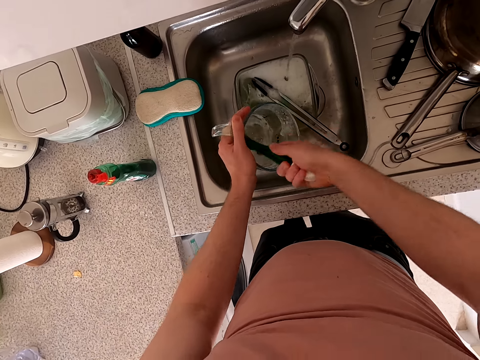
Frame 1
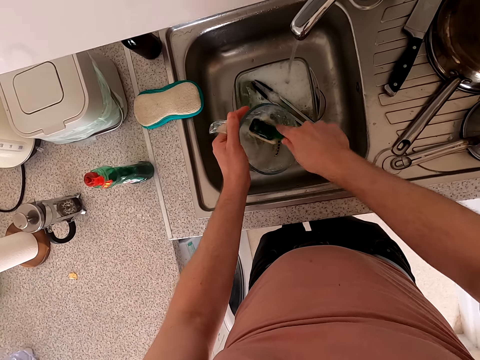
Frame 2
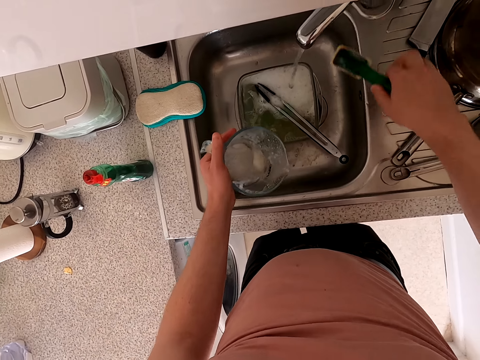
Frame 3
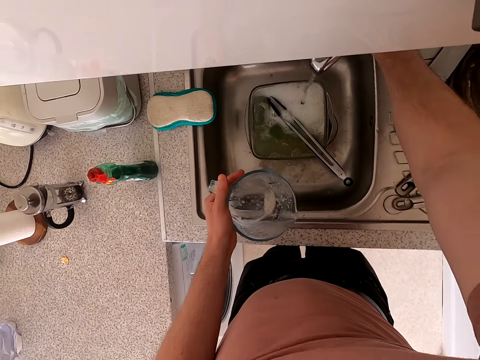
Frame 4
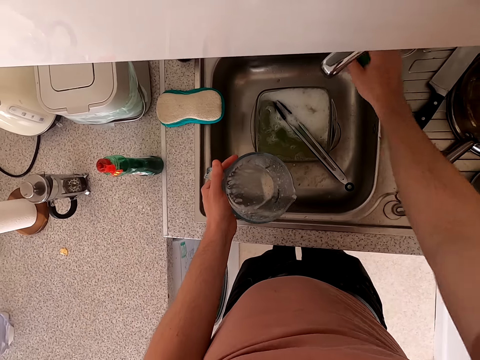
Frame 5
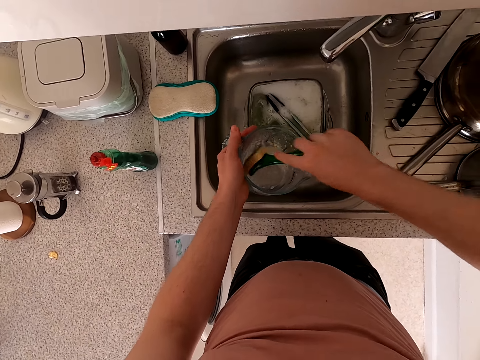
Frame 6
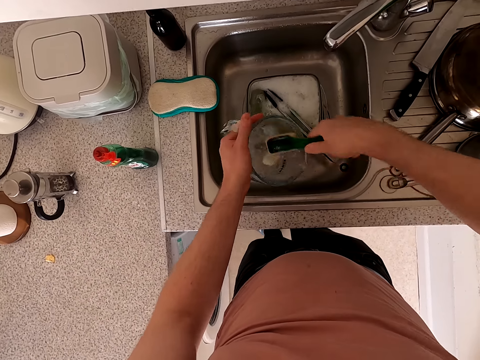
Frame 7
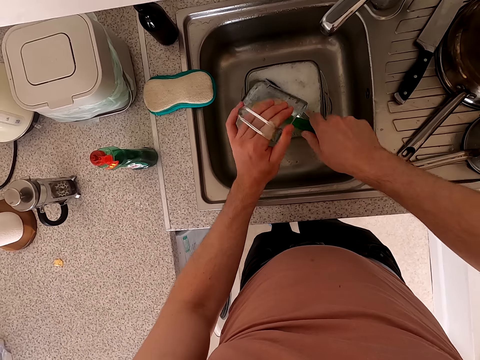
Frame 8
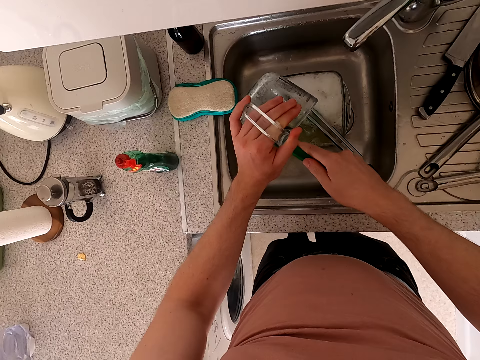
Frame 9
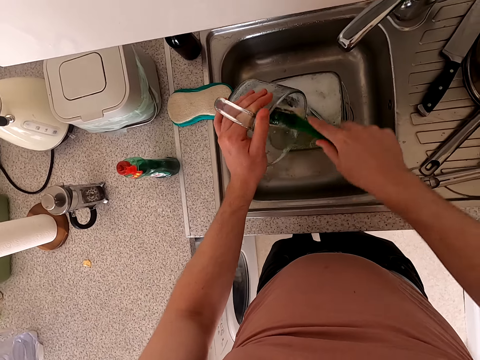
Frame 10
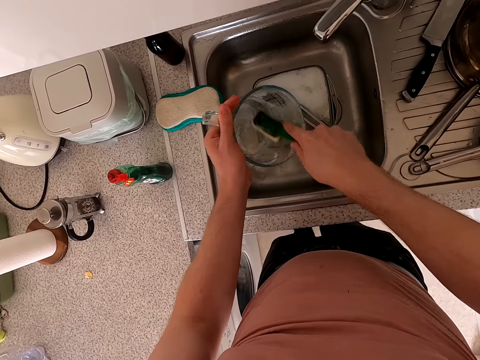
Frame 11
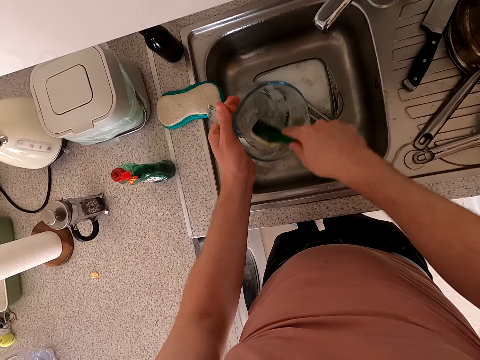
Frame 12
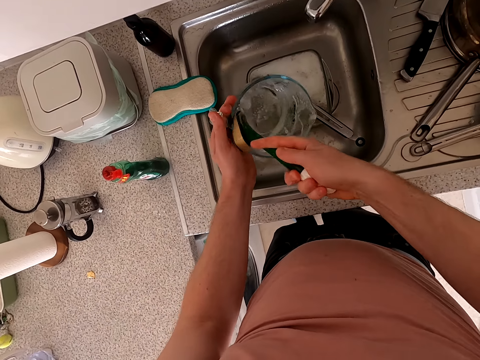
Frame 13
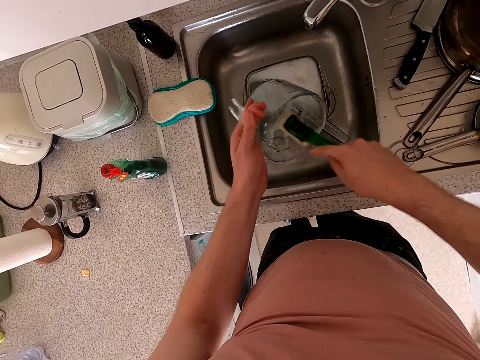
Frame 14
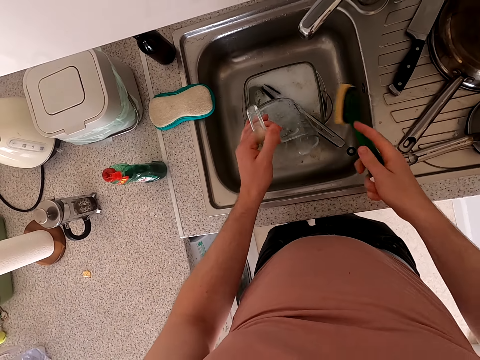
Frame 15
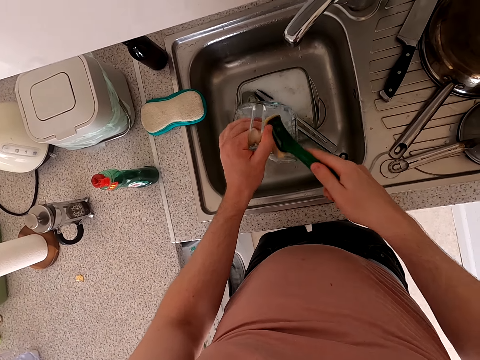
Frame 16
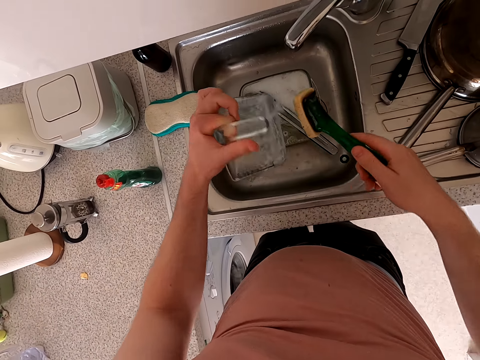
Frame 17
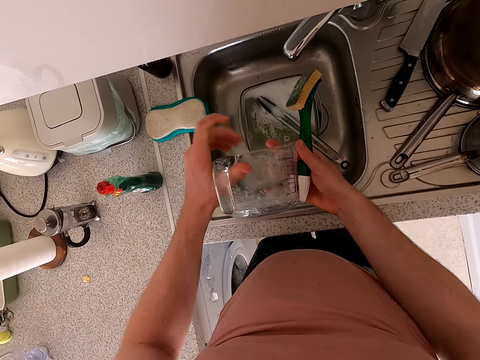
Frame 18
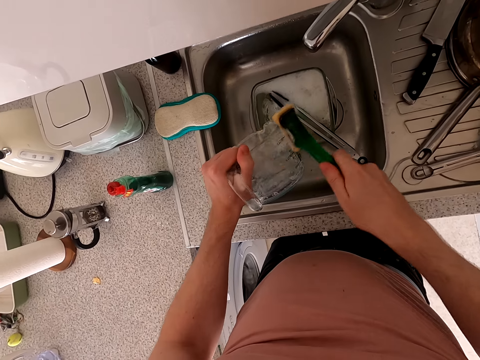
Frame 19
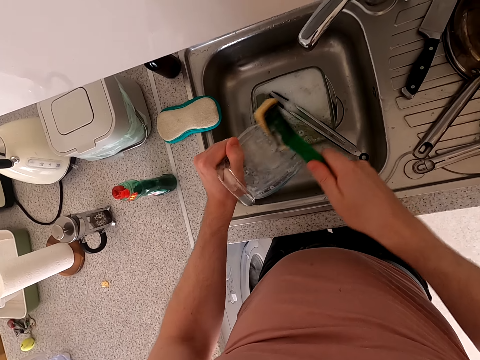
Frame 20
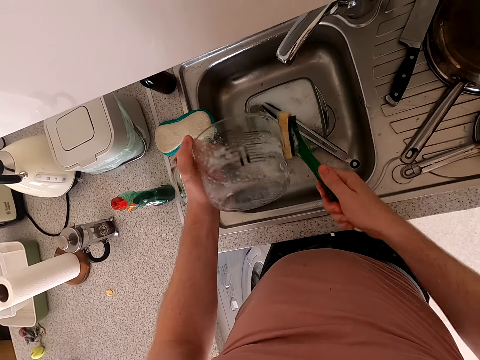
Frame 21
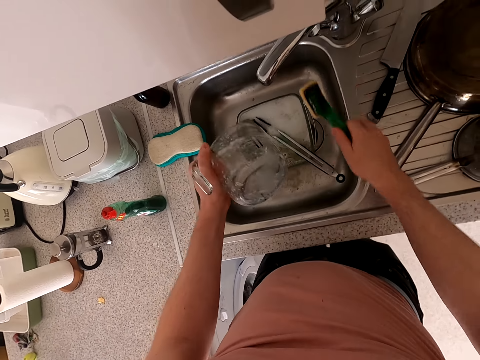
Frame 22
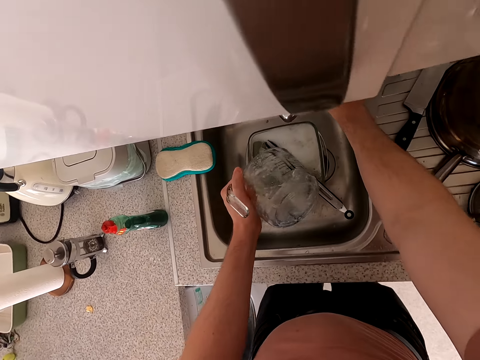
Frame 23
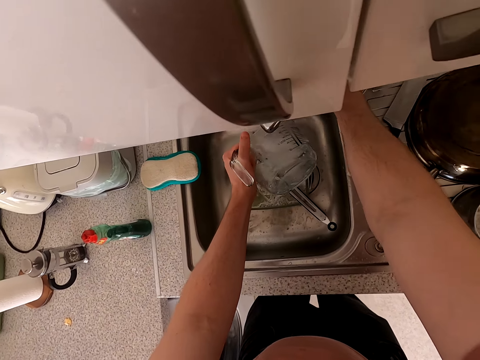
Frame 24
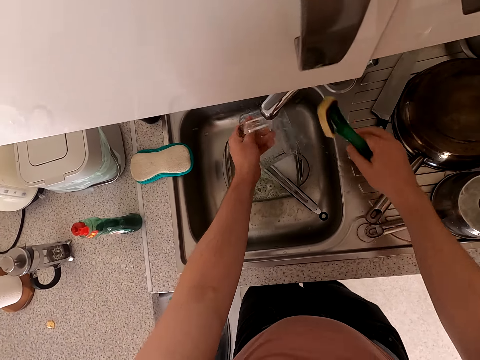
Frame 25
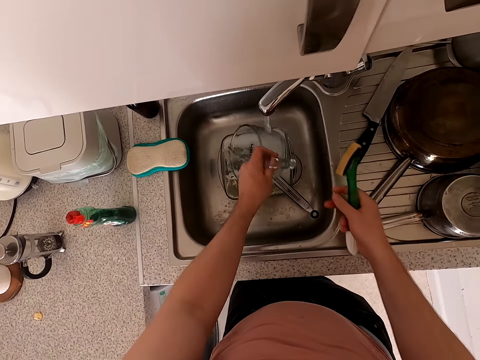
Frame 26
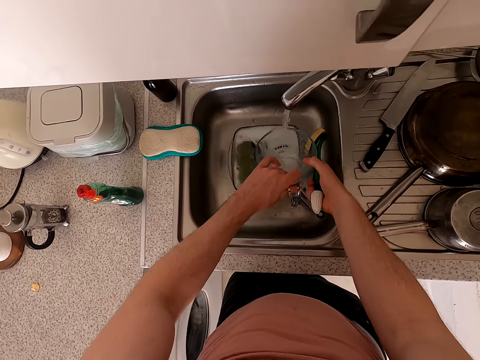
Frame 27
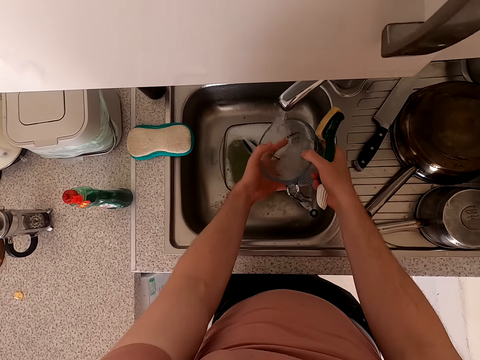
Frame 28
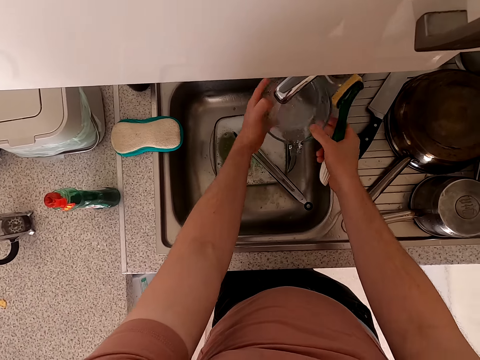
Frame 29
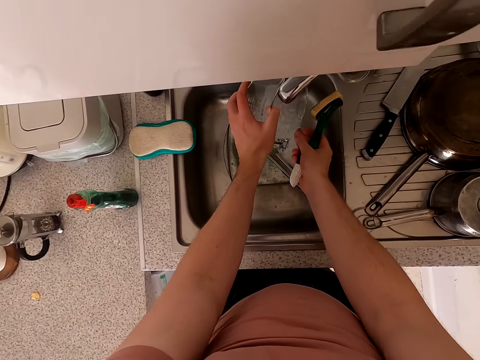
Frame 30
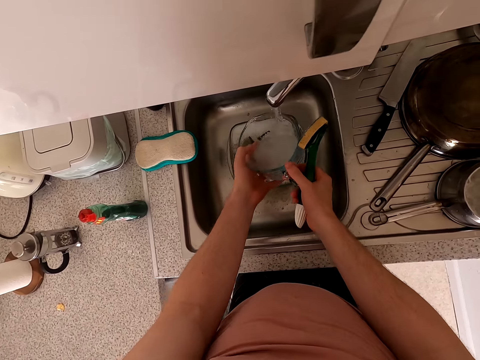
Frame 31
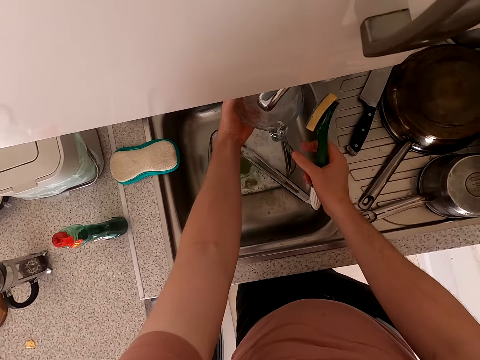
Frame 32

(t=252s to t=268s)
The camera wearer closes the tap. They wash the jug. They open the tap. They rinse the bowl.

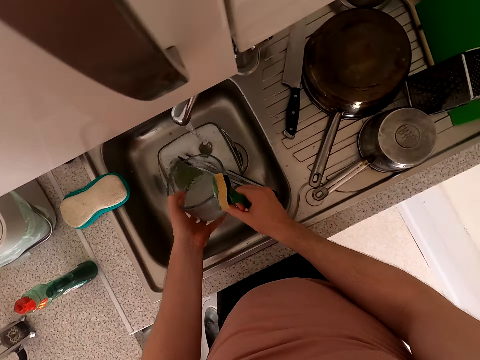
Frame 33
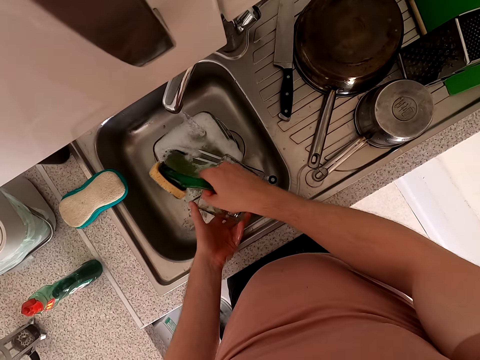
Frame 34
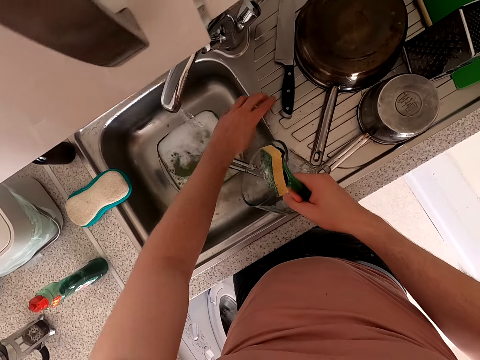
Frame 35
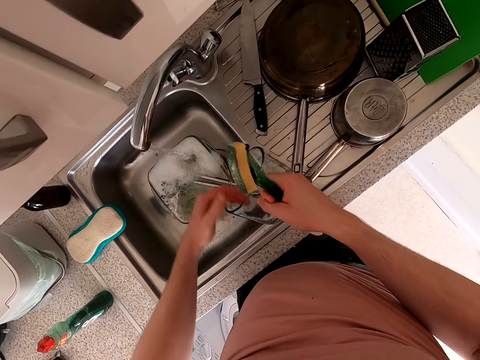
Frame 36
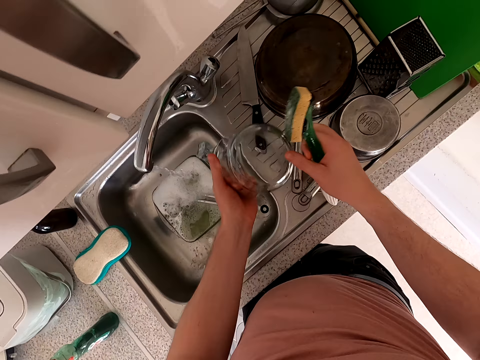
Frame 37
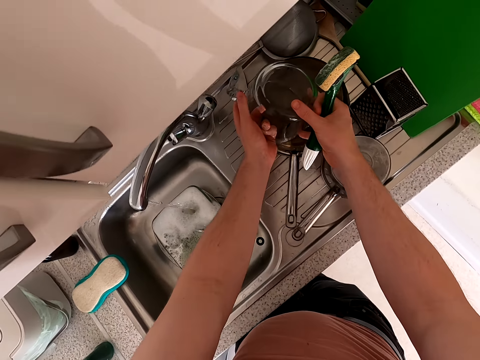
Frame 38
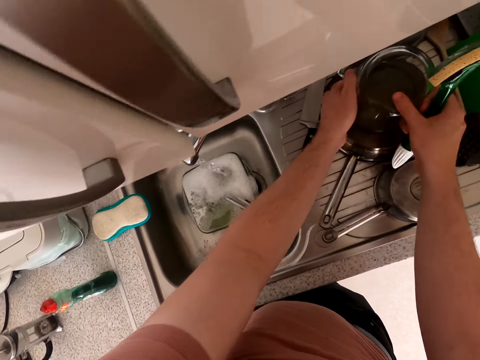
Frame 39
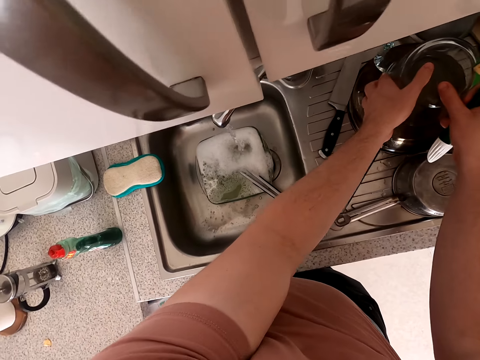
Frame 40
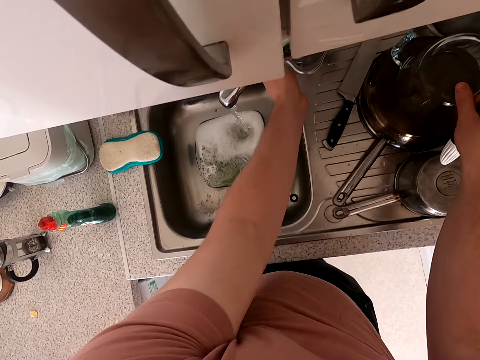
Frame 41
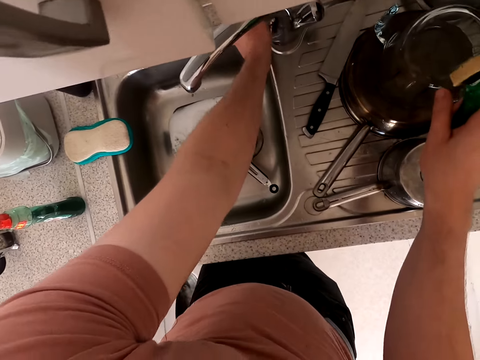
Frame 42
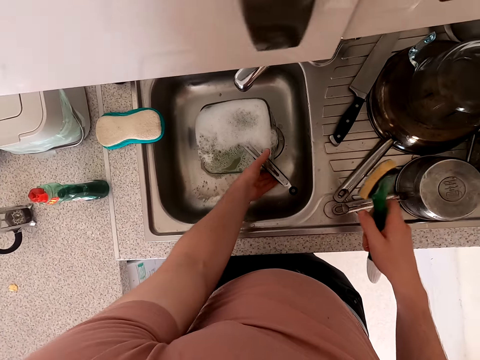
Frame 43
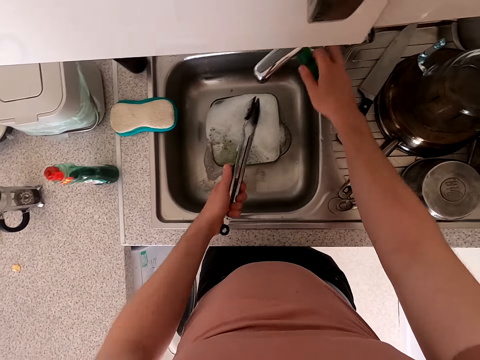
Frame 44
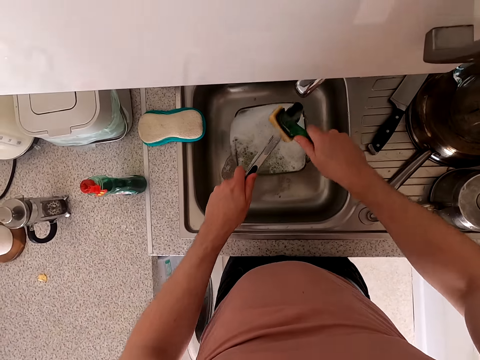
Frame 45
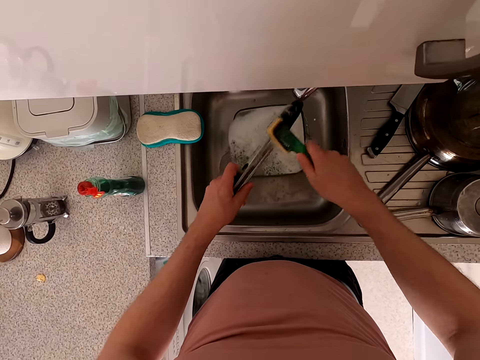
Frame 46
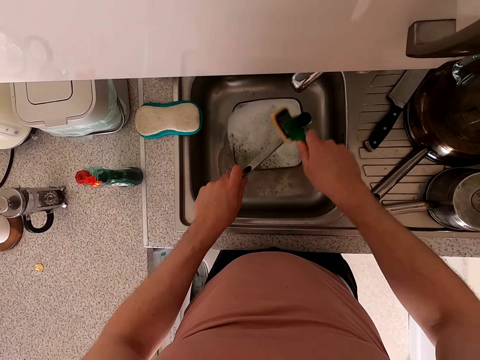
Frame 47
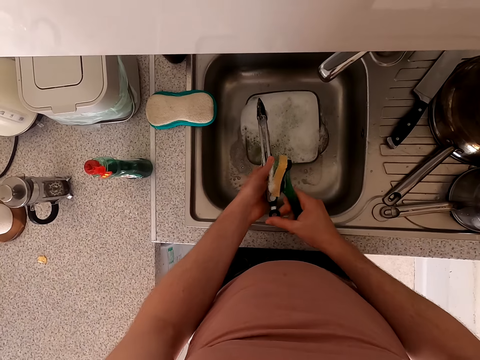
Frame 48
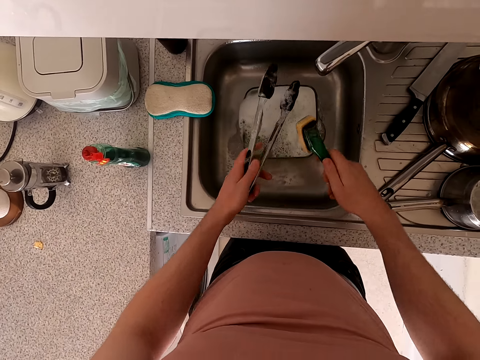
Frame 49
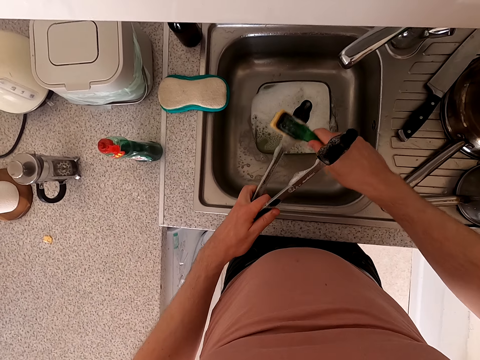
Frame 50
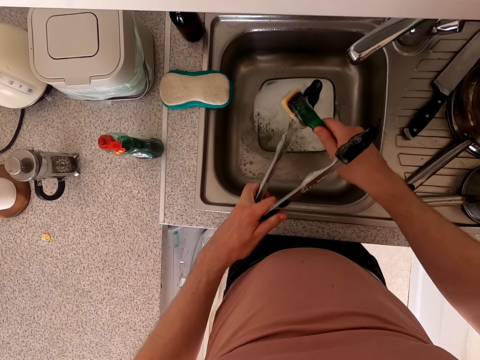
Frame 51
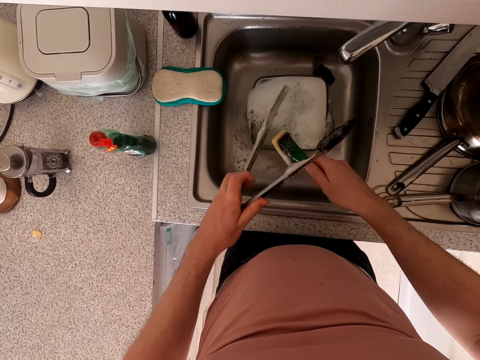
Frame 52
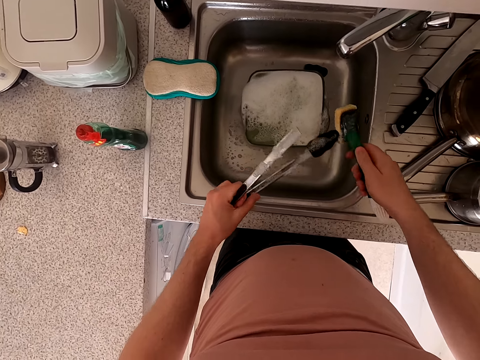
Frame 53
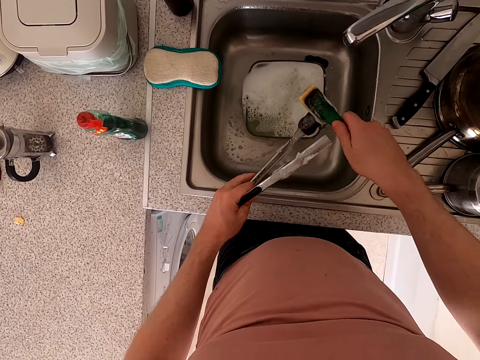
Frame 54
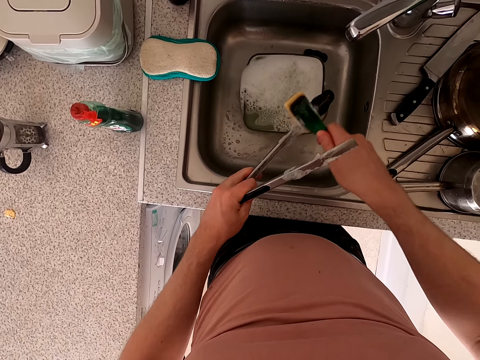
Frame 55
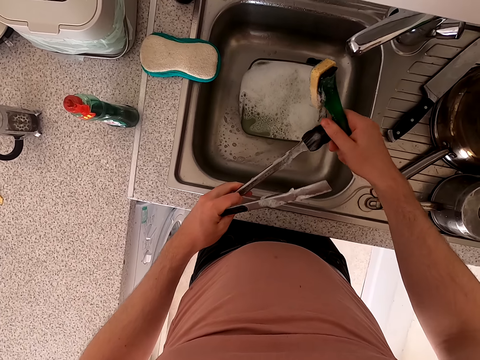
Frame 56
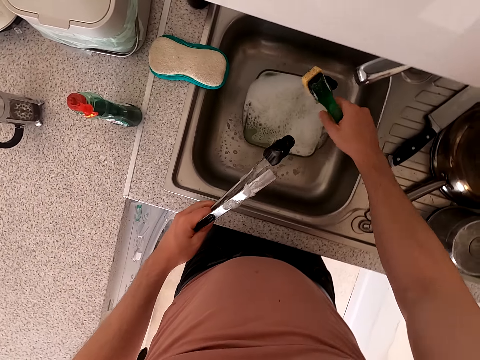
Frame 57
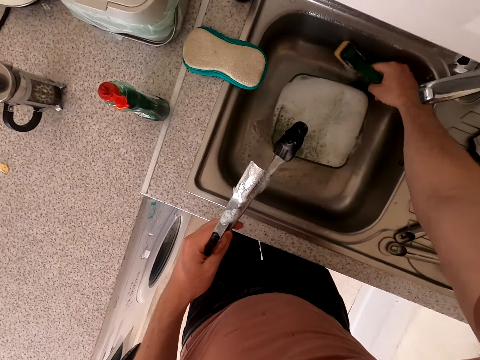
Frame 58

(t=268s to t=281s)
The camera wearer puts the bowl down. They close the tap and pick up tongs. They wash the tongs. They wash the tongs again.
